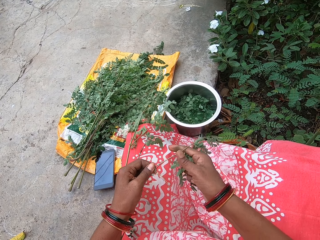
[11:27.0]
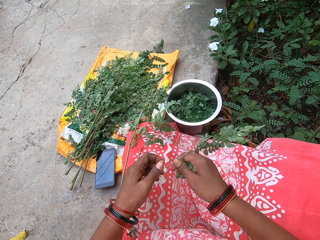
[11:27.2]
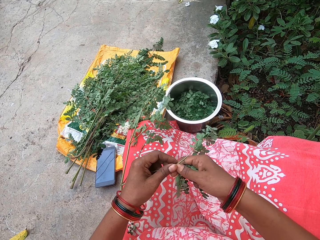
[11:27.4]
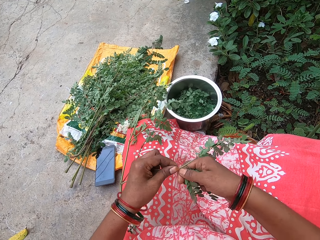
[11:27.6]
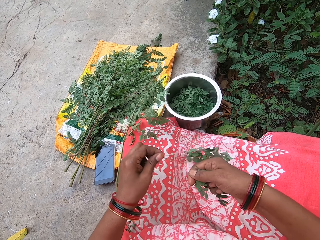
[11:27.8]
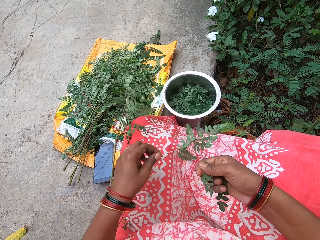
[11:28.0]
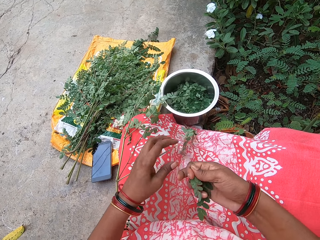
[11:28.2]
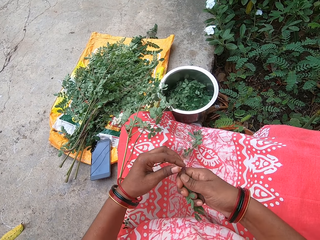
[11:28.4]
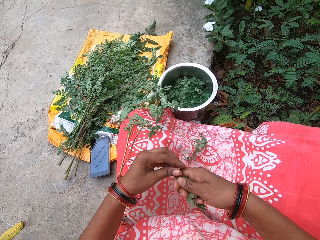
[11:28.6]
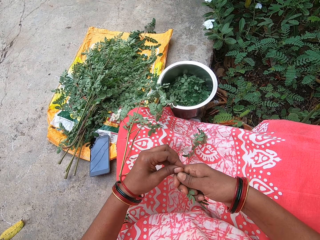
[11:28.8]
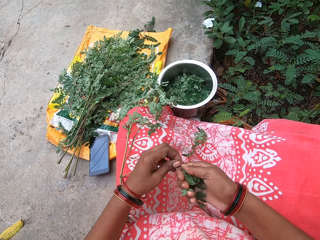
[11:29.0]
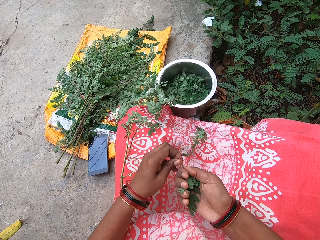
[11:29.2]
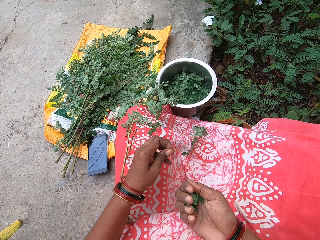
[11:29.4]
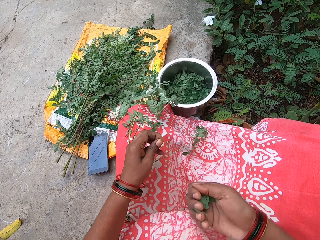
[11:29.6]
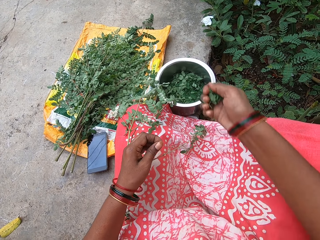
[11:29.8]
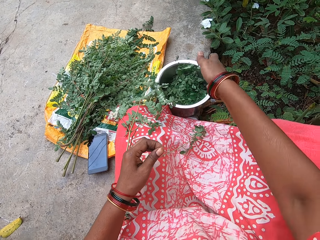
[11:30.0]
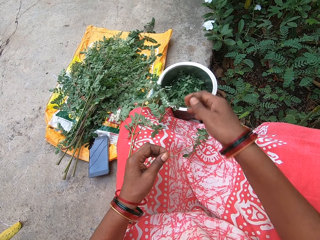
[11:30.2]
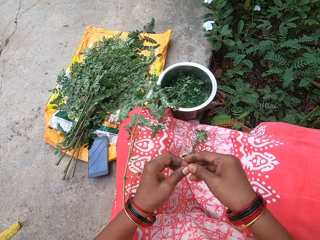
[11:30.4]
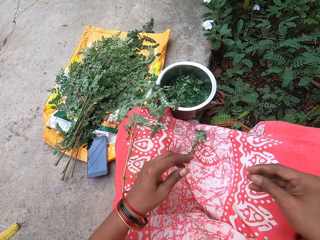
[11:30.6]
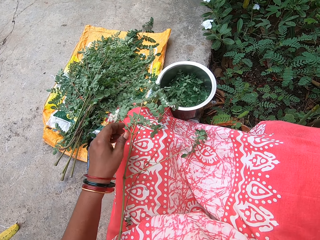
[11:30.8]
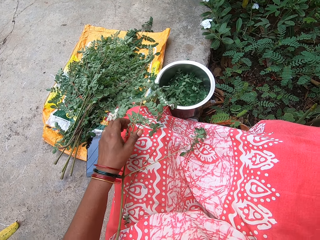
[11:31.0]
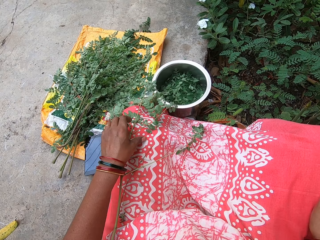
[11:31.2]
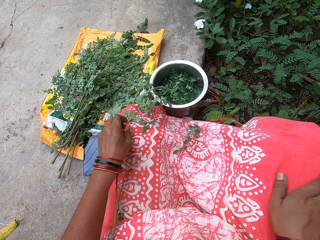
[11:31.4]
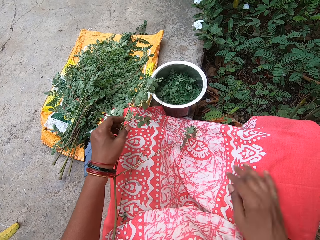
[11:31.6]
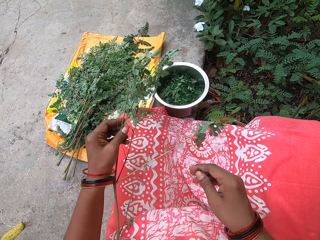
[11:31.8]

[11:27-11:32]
The camera wearer holds the leaf stalk in her right hand with both hands. She plucks leaves from the leaf stalk with her right hand. She drops the leaves in the plate or cooking pot on the floor with her right hand. She passes the leaf stalk from her left hand to her right hand. She holds the stalk with the other hand. She drops the leaf stalk on the floor with her right hand. She picks the leaf stalk from her leg with her left hand. She dusts her cloth with her right hand.

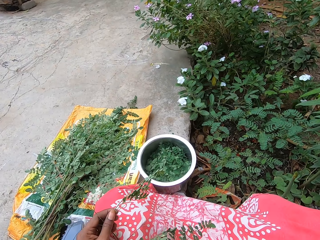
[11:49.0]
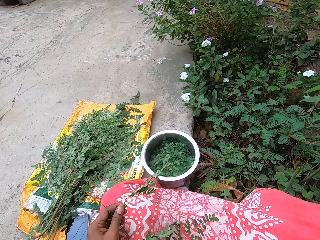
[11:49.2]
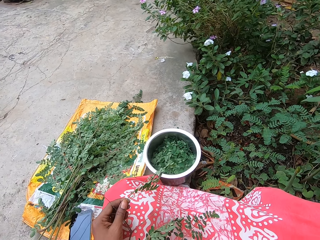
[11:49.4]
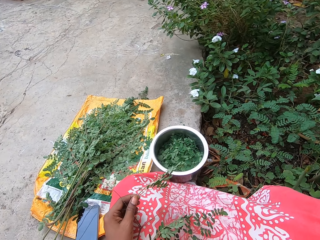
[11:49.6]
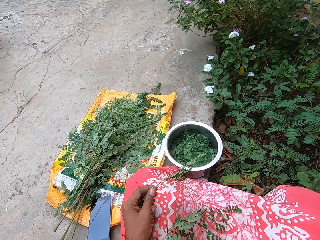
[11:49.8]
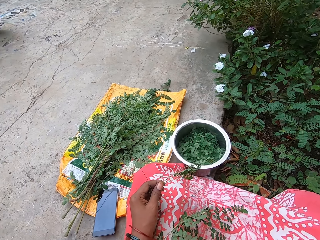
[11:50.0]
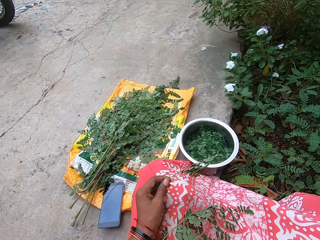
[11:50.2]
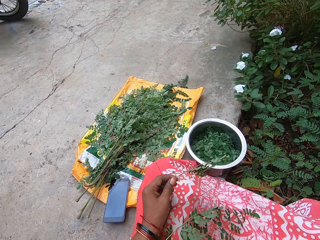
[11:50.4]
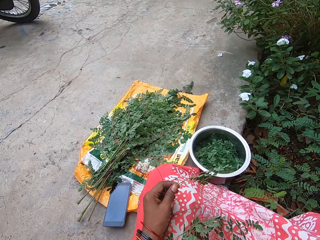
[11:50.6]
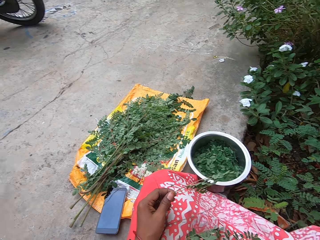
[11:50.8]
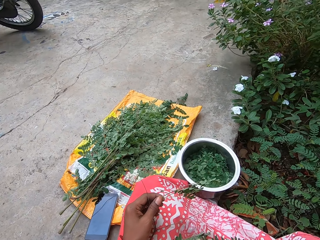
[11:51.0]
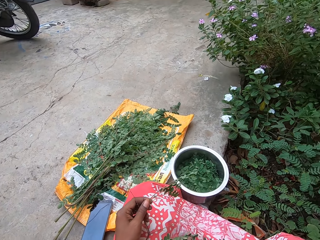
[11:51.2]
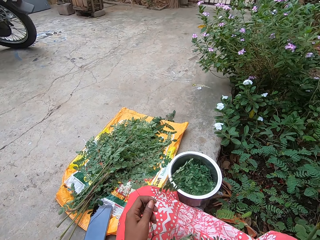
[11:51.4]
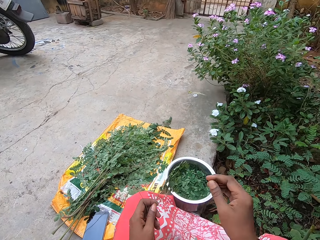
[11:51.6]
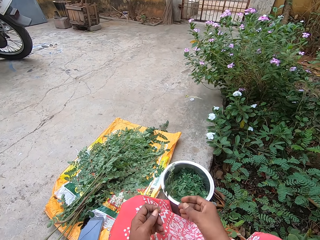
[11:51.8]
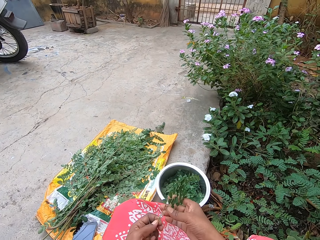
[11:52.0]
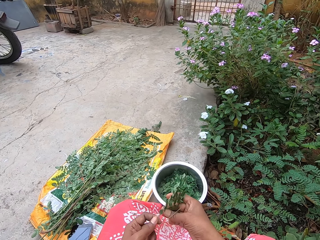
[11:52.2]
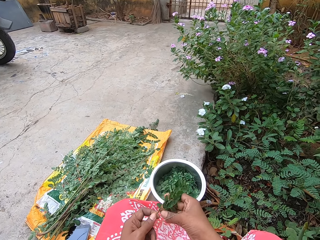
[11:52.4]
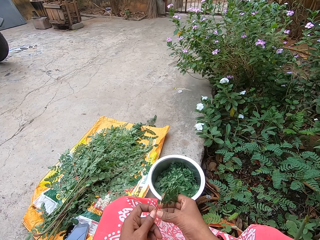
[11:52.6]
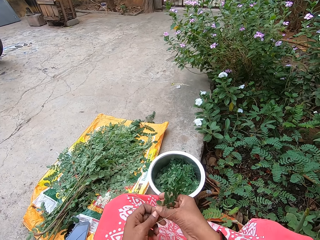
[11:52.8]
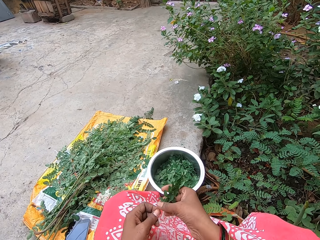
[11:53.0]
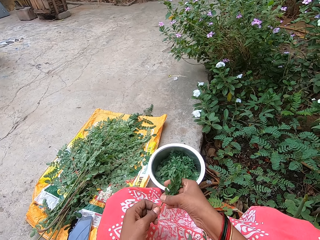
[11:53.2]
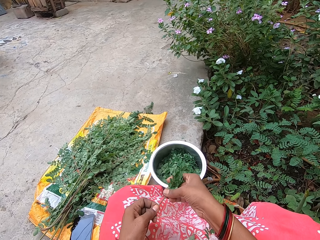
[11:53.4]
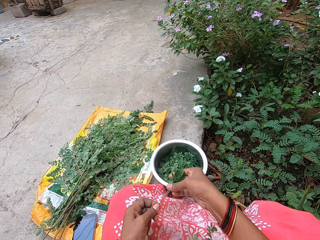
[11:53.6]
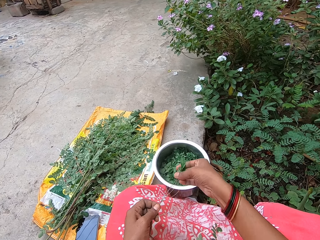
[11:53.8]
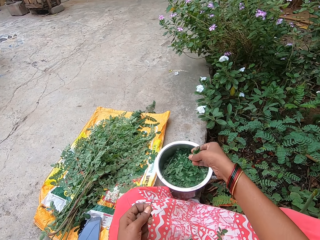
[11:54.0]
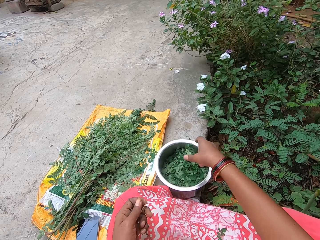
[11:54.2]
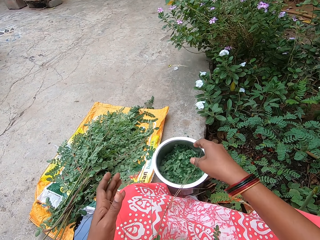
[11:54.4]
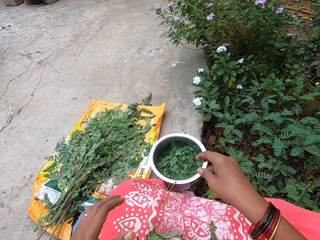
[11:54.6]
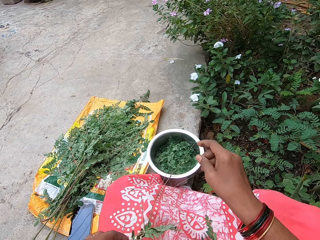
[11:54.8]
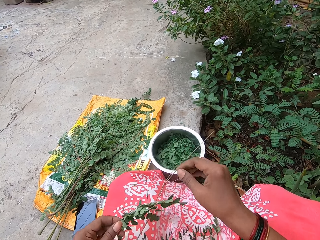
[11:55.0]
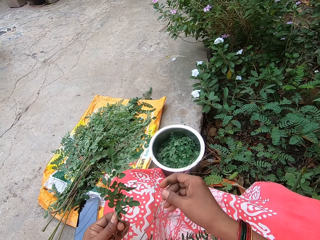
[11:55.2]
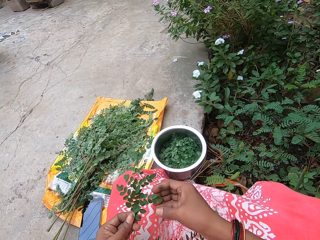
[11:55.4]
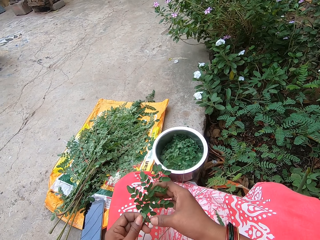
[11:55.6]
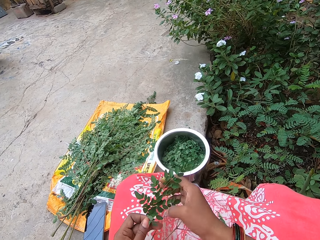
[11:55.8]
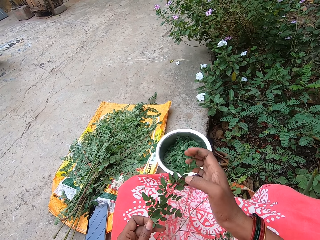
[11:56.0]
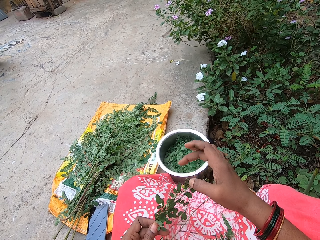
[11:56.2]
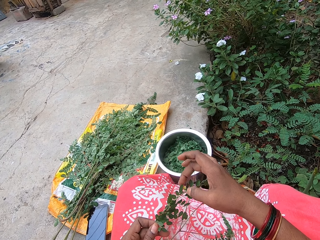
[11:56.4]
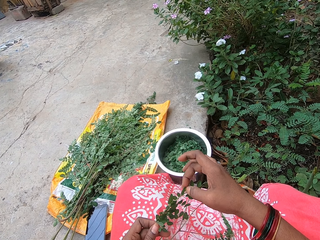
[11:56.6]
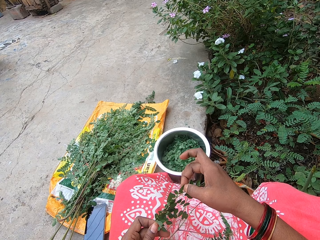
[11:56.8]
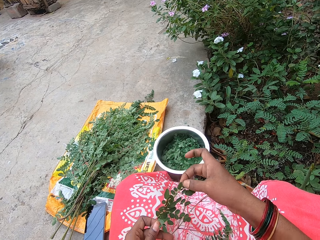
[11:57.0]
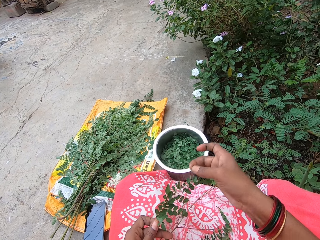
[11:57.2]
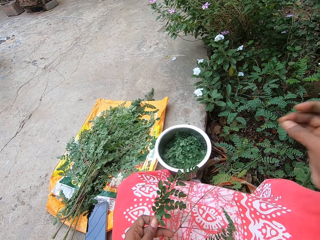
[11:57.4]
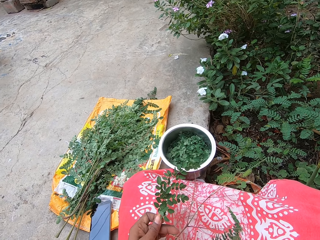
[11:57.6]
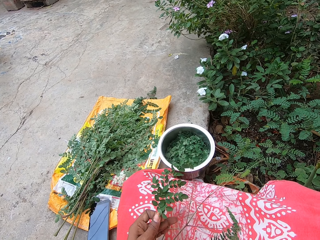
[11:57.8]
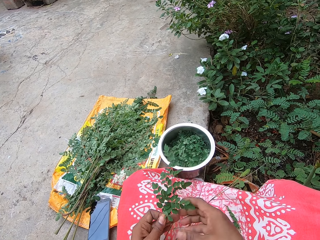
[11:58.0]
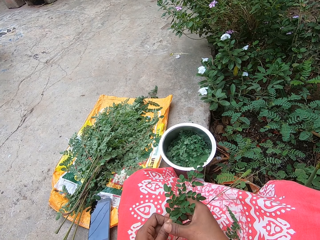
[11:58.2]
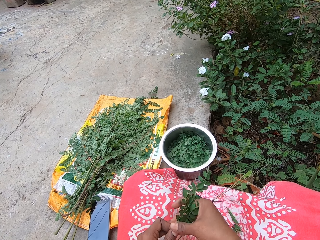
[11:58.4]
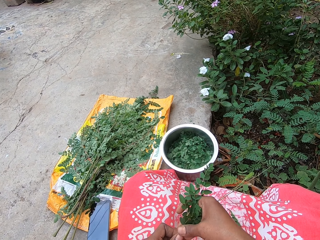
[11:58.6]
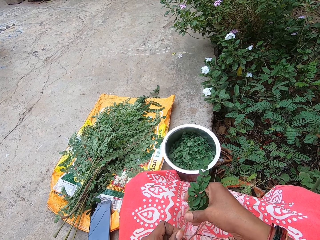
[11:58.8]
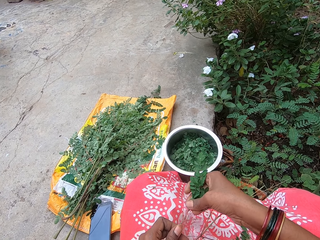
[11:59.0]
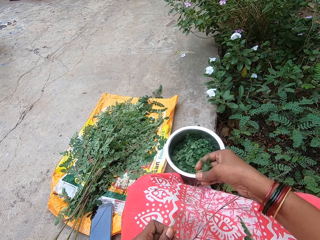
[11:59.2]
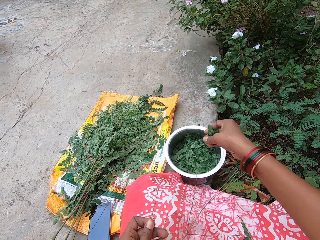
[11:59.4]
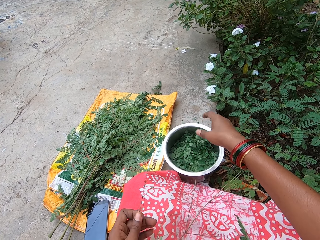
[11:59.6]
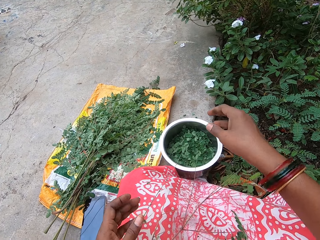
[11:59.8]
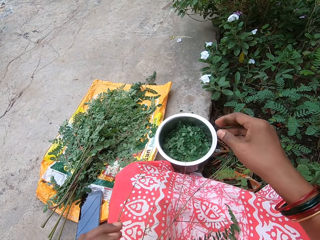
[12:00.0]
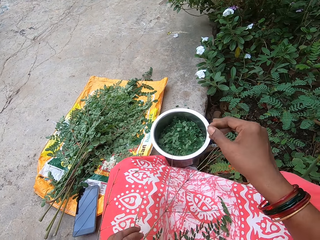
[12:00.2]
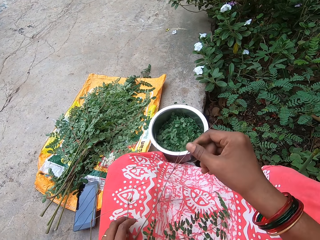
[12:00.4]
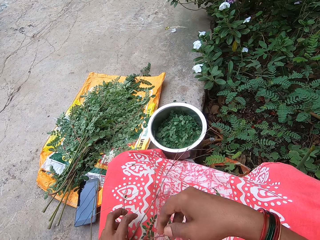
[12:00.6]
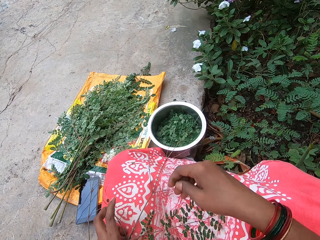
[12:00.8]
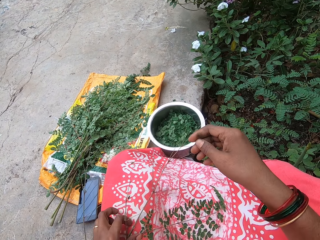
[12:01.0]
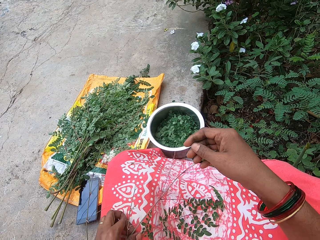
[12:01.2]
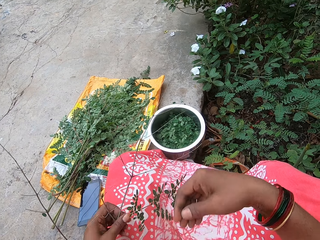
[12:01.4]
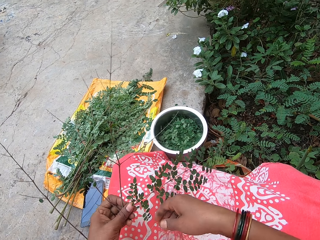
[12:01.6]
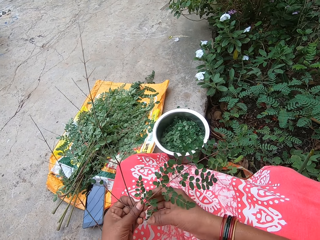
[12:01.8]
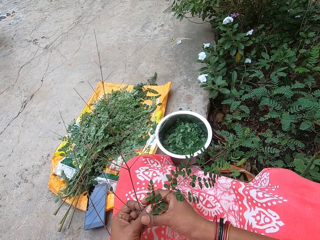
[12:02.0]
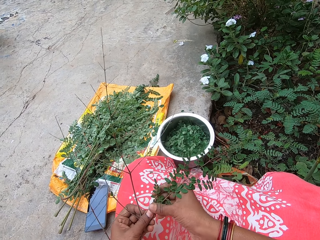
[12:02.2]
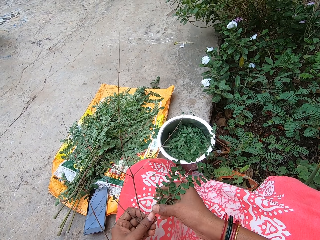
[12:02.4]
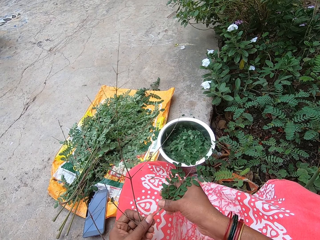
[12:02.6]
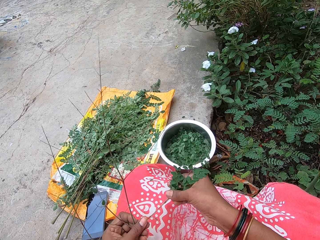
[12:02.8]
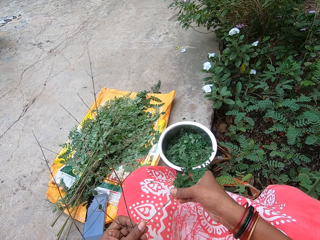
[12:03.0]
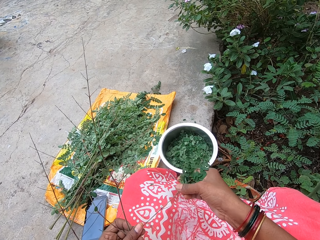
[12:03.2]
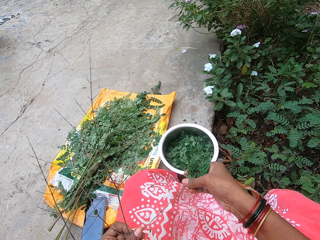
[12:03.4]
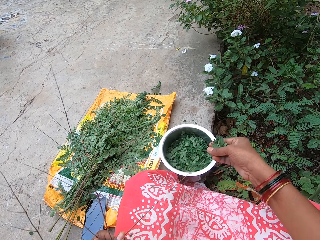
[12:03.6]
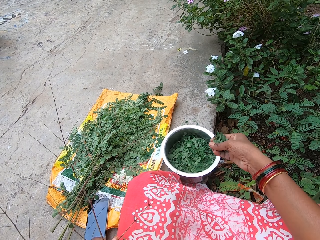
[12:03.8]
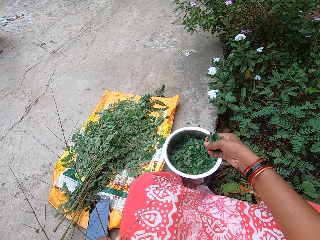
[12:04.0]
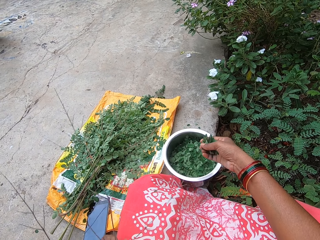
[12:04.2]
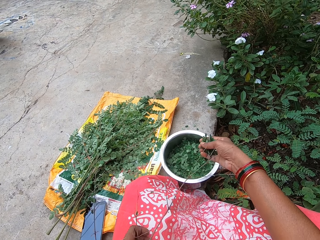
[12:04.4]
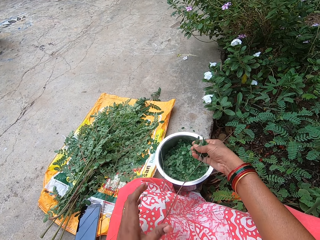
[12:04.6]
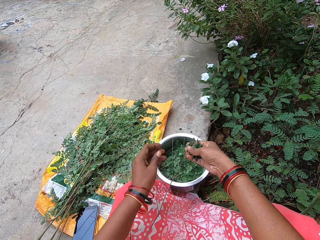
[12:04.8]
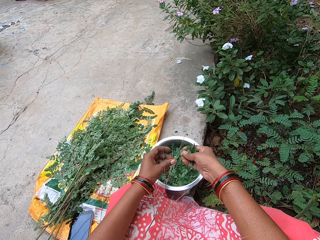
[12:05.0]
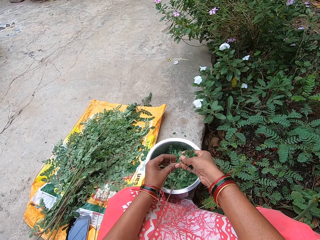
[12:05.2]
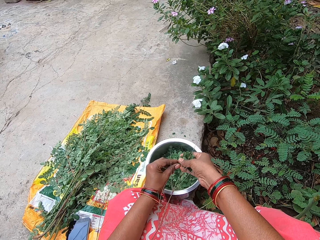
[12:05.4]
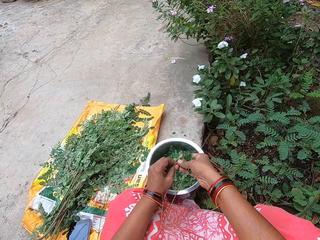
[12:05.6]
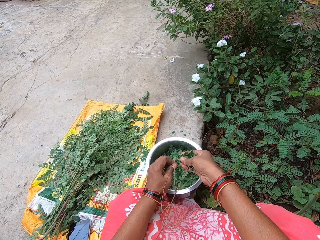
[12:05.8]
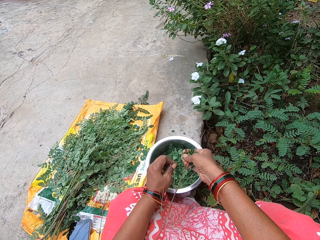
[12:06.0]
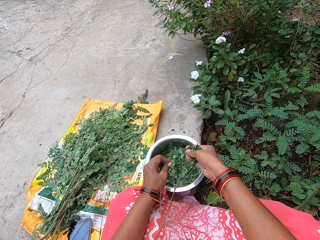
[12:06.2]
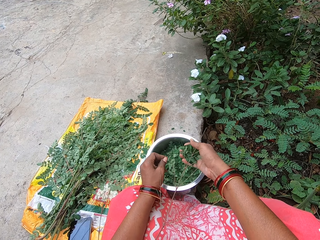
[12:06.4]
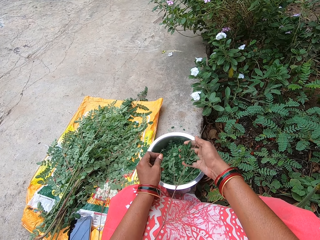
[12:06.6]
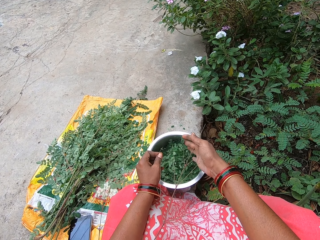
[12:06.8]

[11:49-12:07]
The camera wearer adjusts the camera. She puts down her hand. She plucks leaves from the leaf stalk with her right hand. She drops the leaves in the plate or cooking pot on the floor with her right hand. She holds the stalk. She plucks leaves from the leaf stalk with her right hand. She holds the leaf, lifts her hand. She drops the leaves in the plate on the floor with her right hand. She puts down her hand. She plucks leaves from the leaf stalk with her right hand. She drops the leaves in the plate on the floor with her right hand. She plucks leaves from the leaf stalk with her right hand. She drops the leaf stalk on her leg with her left hand. She holds the leaf stalk with both hands. She cuts the leaves. She plucks leaves from the leaf stalk with her right hand.
